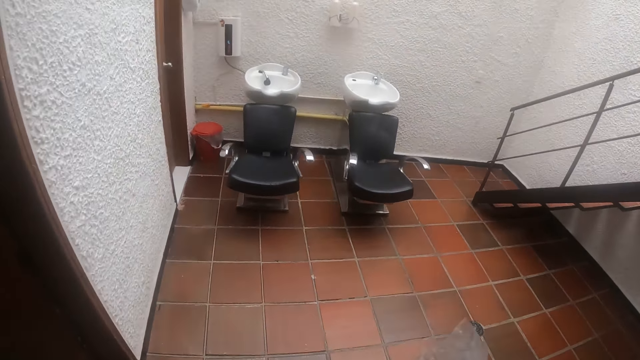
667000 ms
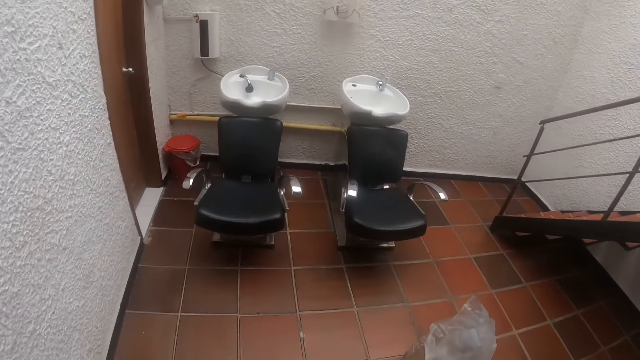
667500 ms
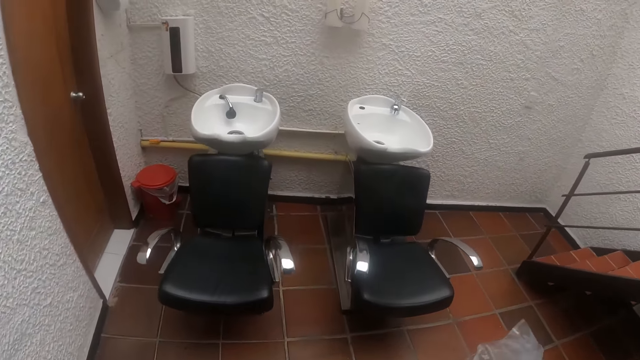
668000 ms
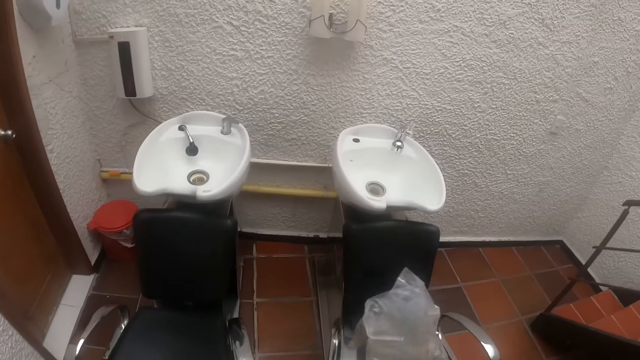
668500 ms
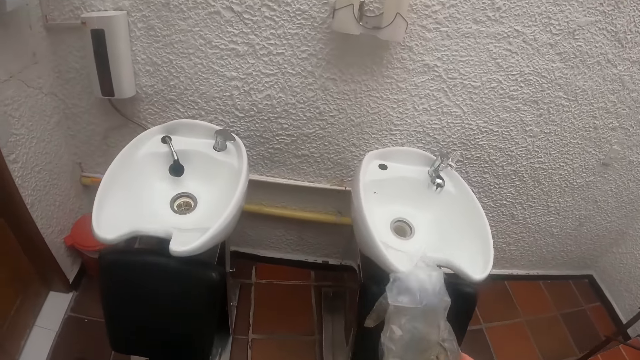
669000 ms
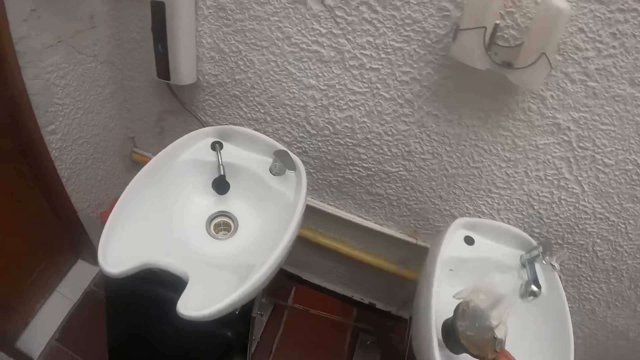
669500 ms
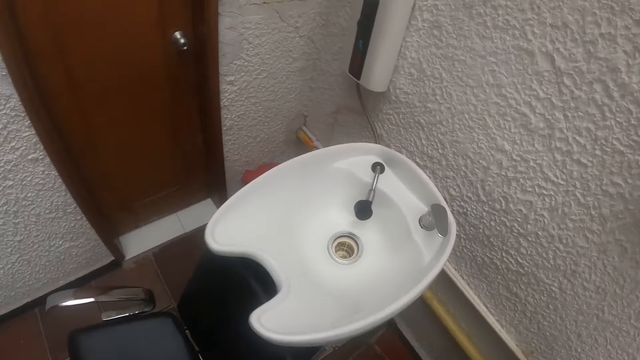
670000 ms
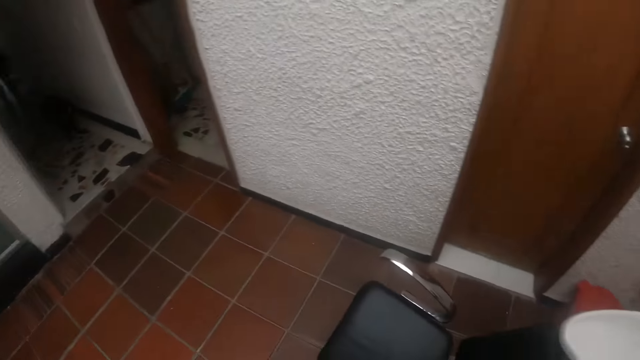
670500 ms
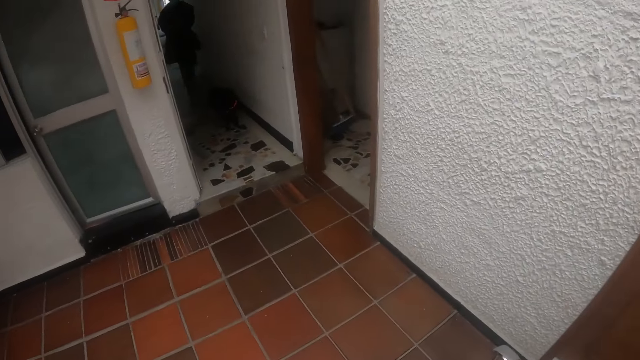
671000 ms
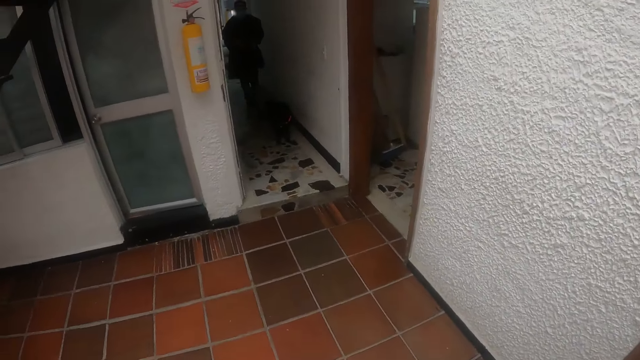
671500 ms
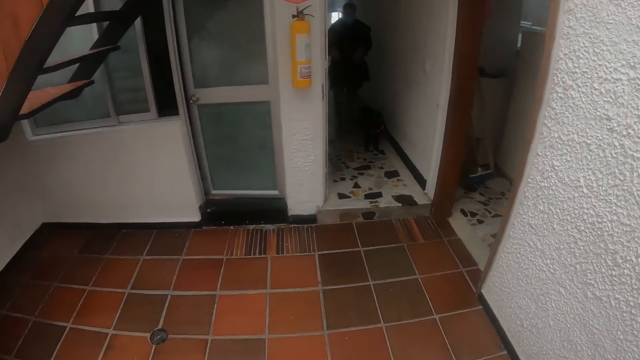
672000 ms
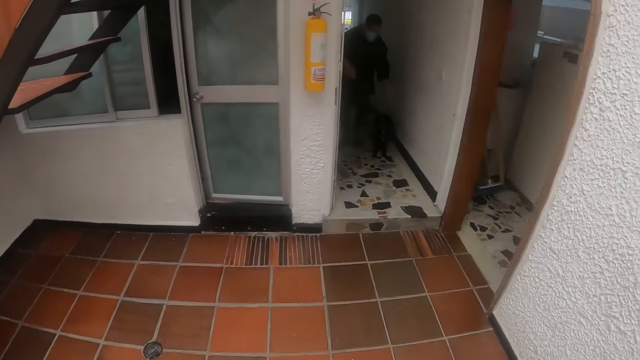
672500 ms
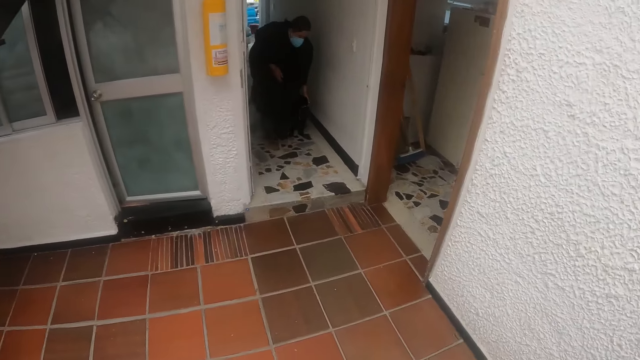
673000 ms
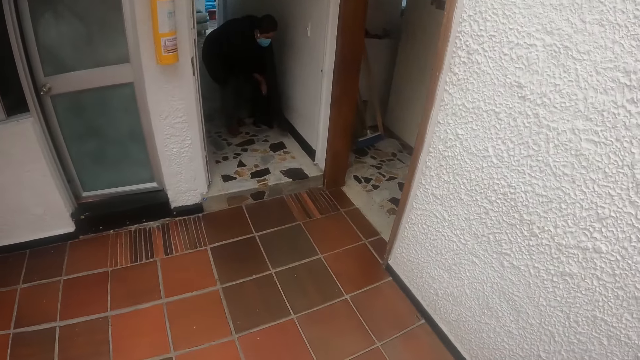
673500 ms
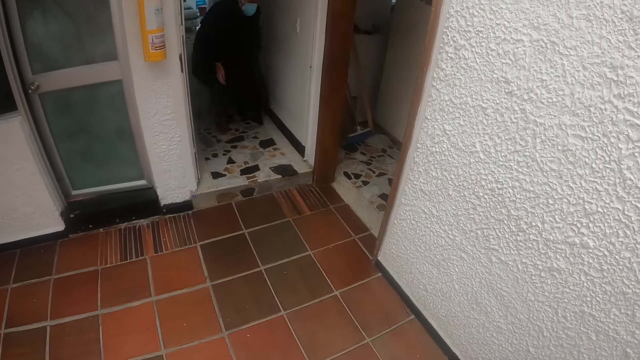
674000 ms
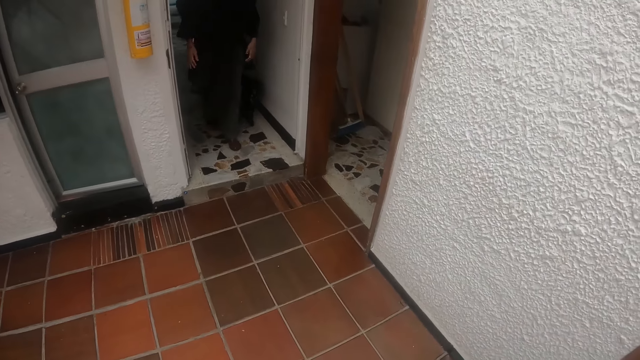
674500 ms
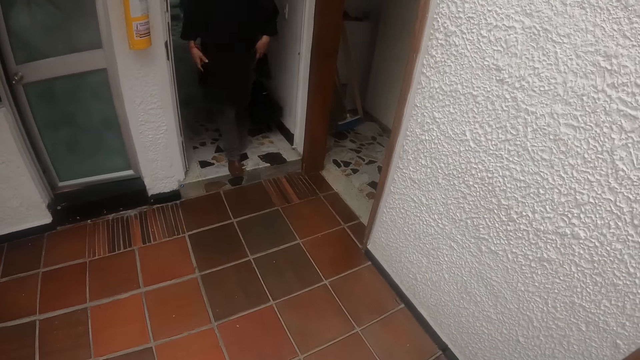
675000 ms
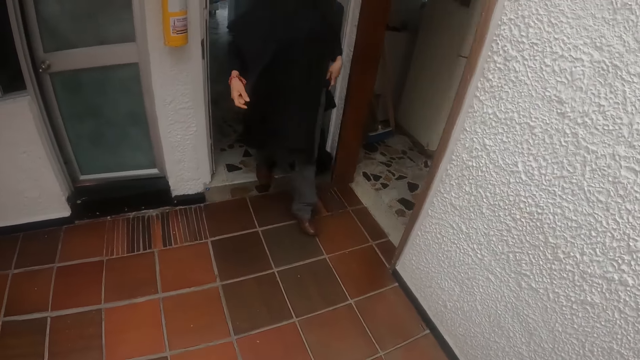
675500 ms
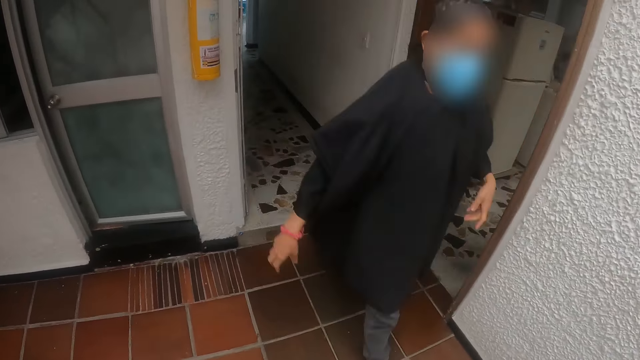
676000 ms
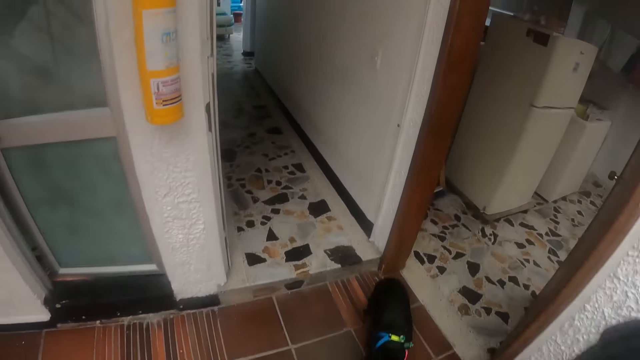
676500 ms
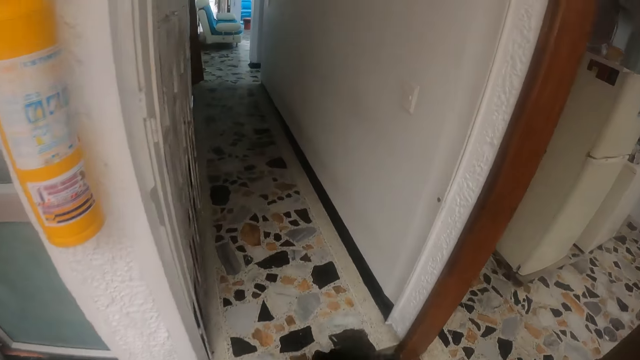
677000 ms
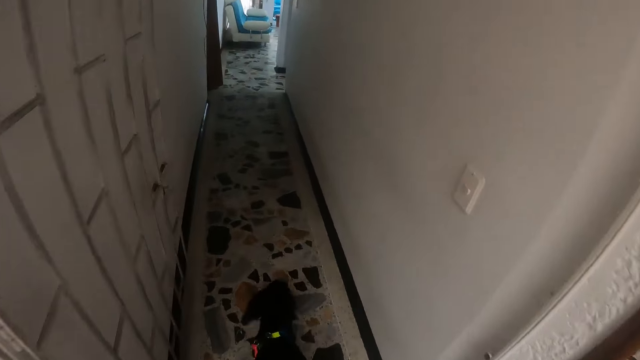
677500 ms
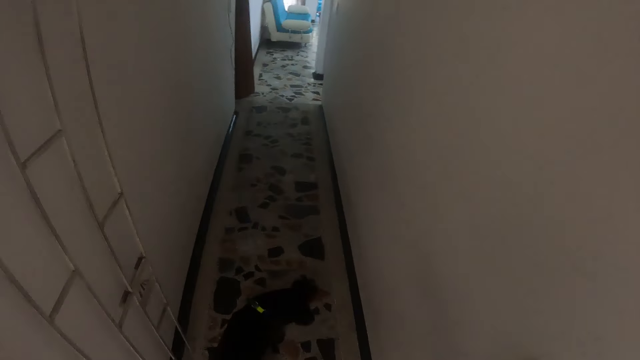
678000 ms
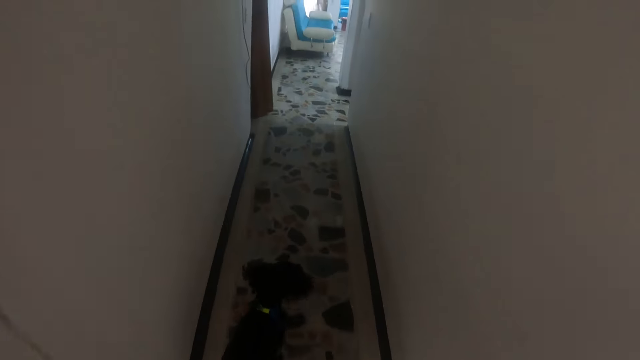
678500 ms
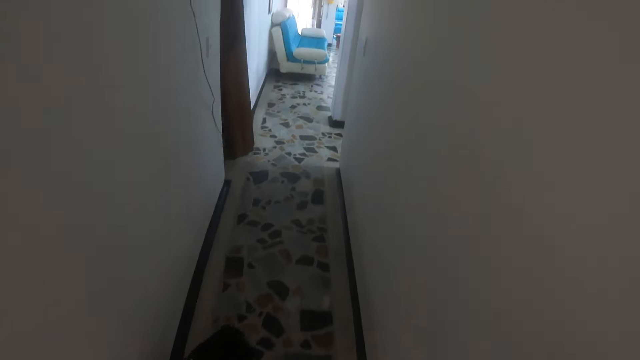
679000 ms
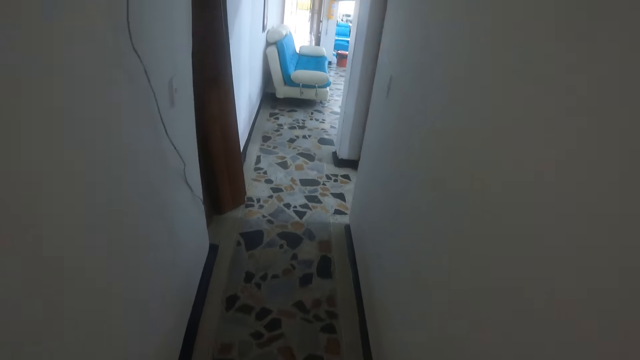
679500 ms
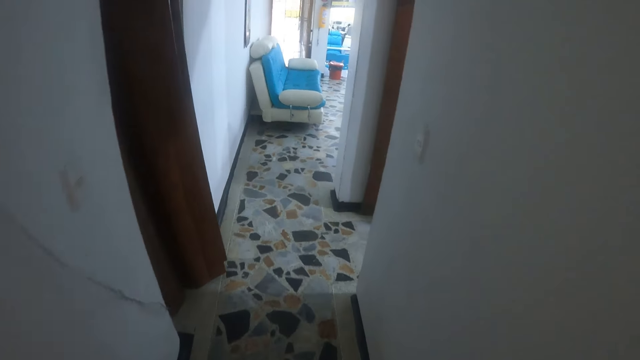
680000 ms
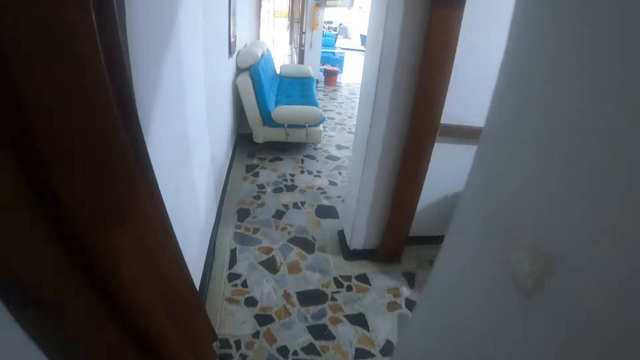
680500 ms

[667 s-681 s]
The camera wearer places the bowl in a wash basin with her right hand. She drops the gloves inside the sink. She looks around the house and stares at a woman. The woman walks around the house and pets a dog with both hands. The woman walks into the hair wash room. The dog walks into the hair wash room. The camera wearer walks around the house and walks to a desk. The dog walks out of the hair wash room.

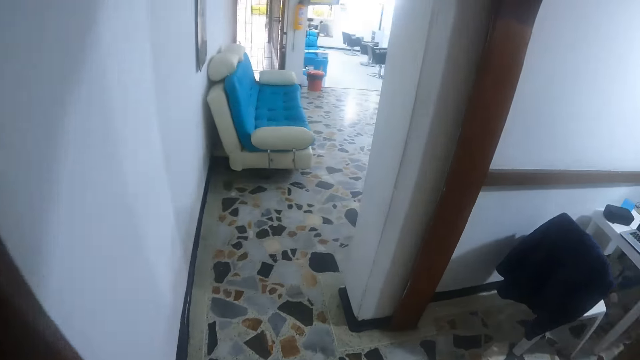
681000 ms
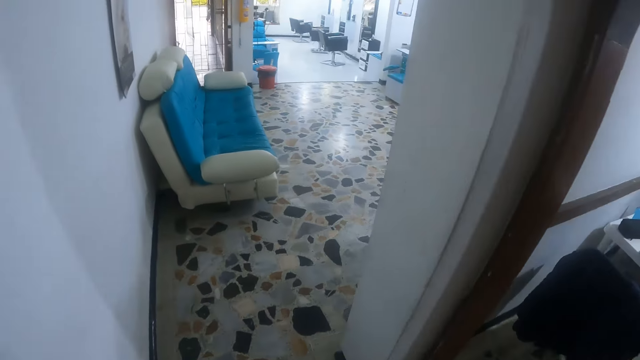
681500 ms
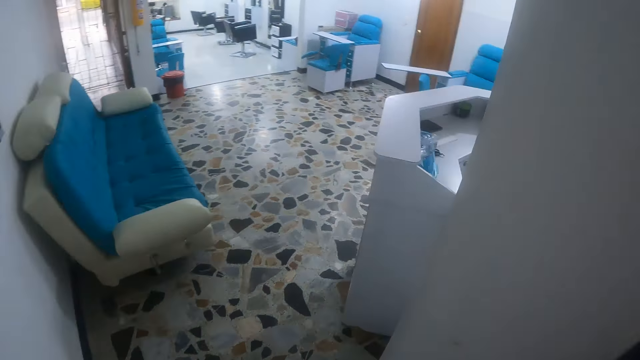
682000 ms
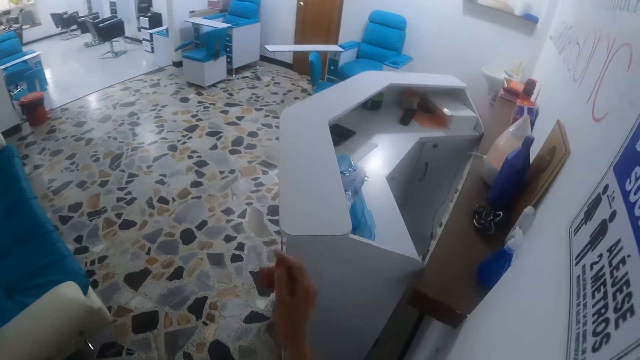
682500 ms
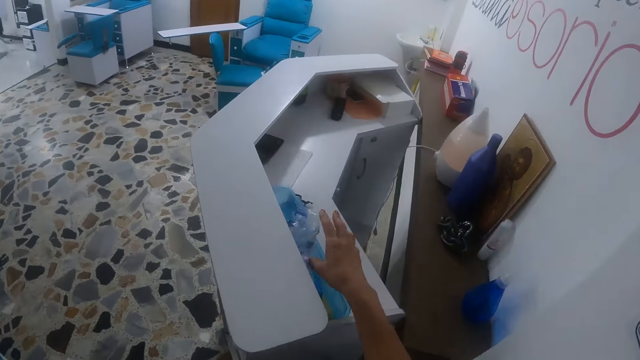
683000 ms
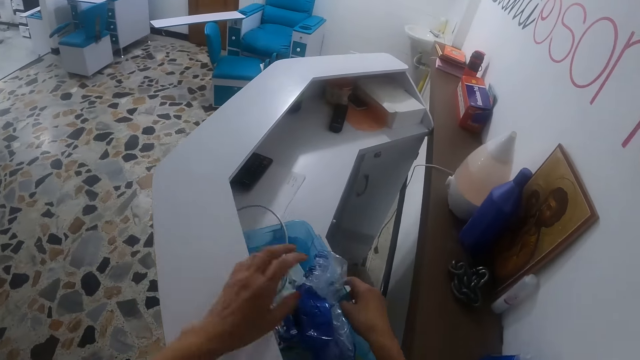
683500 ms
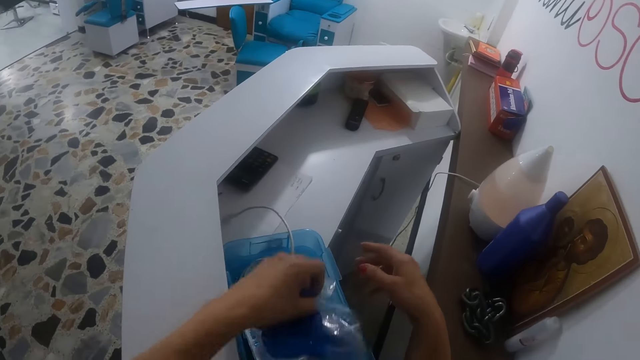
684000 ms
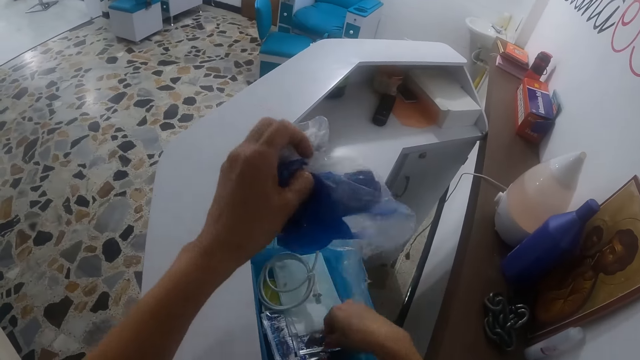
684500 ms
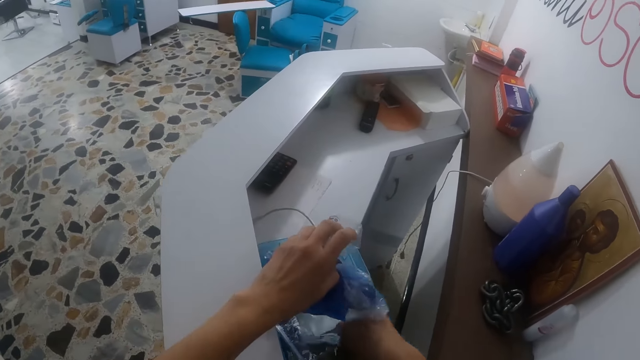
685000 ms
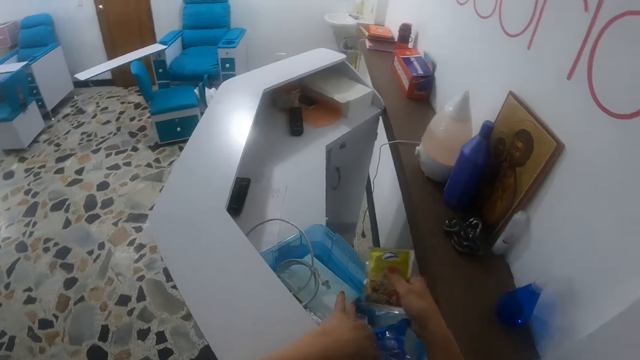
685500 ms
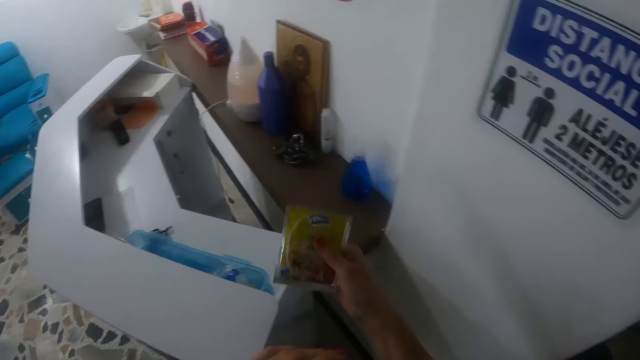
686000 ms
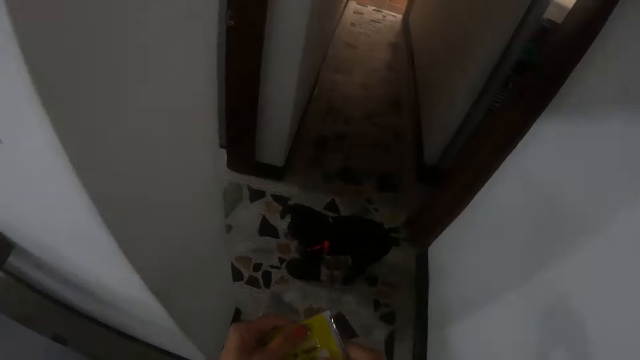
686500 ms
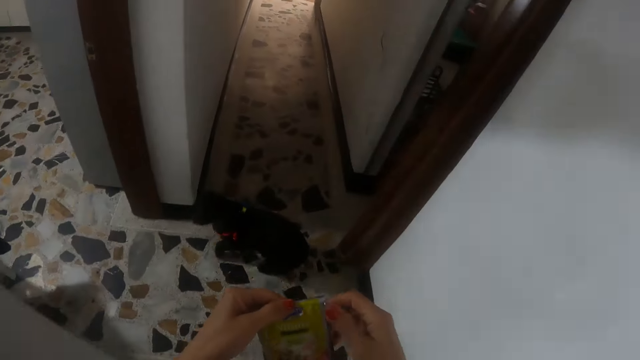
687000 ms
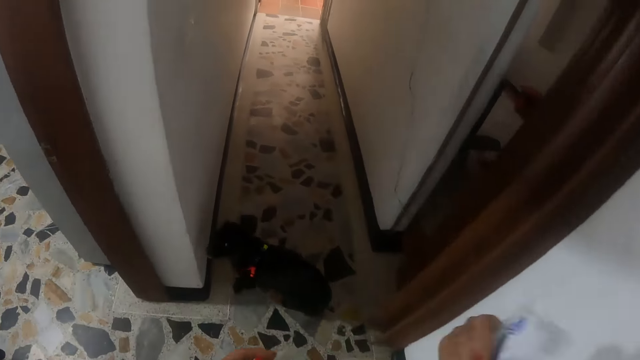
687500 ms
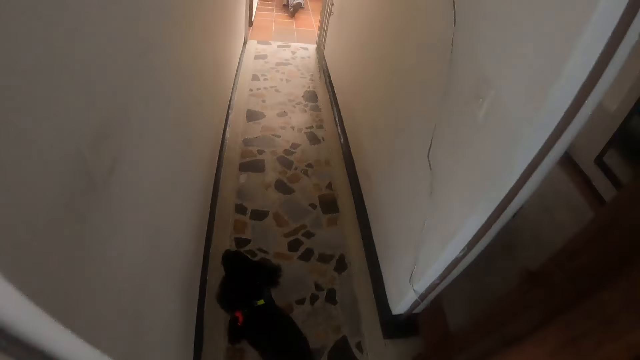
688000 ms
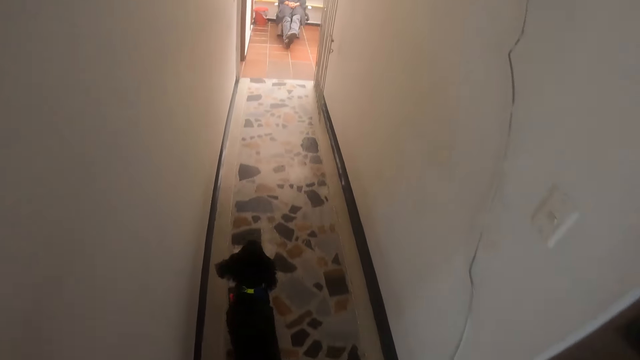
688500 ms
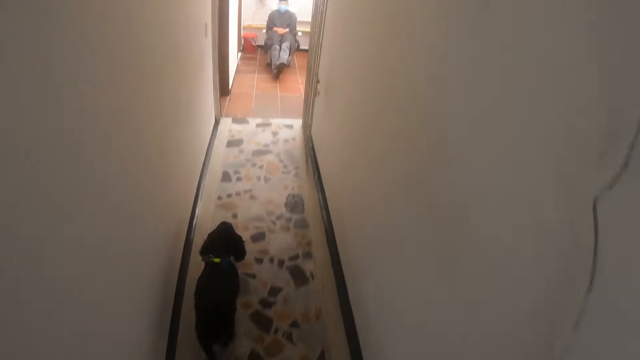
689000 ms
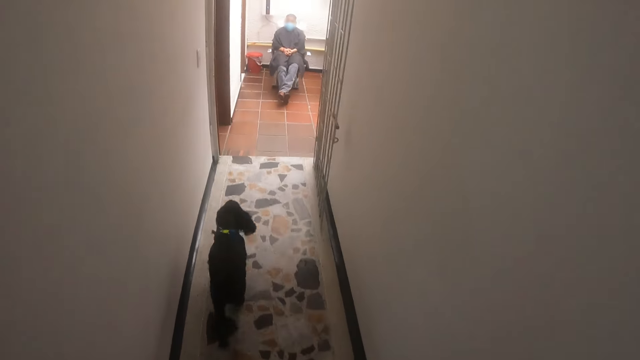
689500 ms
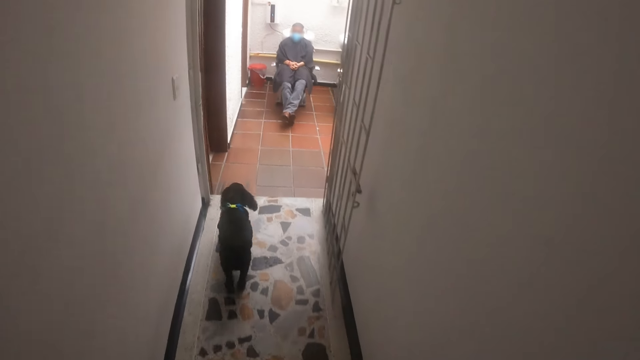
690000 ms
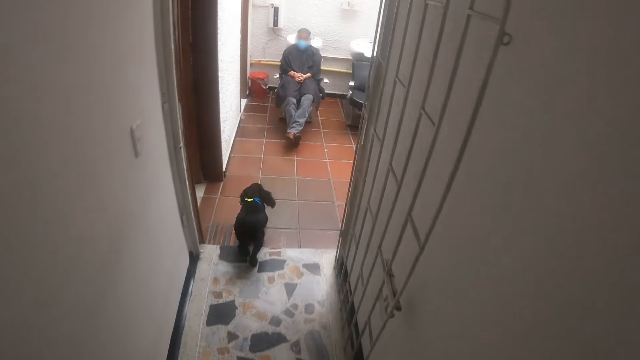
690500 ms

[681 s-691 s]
The camera wearer pulls out a drawer with her right hand. She moves something inside the drawer. She picks up a plastic bag from the drawer with her left hand. She picks up a sachet from the drawer with her right hand. She drops the plastic bag in the drawer with her left hand. She closes the drawer with her right hand. She walks around the house. She holds the sachet with both hands. She walks to the hair wash room. She transfers the sachet from both hands to her right hand. She shakes the sachet with her right hand. The dog walks to the hair wash room. The woman sits on a chair in front of a wash basin. The dog walks into the hair wash room.
